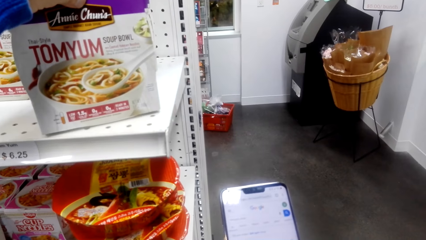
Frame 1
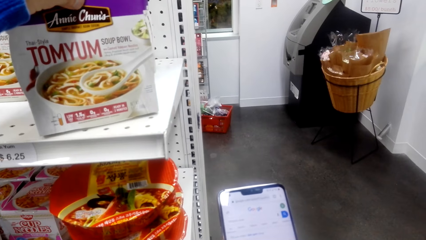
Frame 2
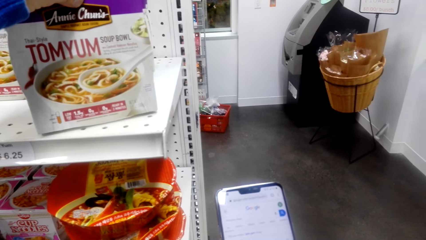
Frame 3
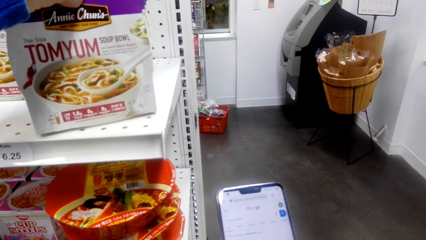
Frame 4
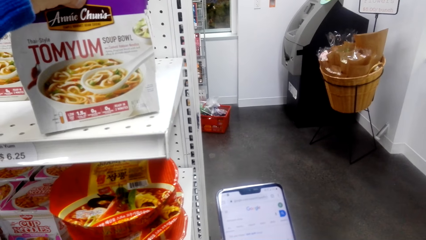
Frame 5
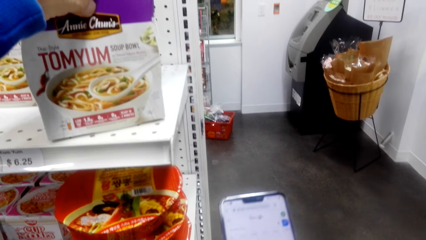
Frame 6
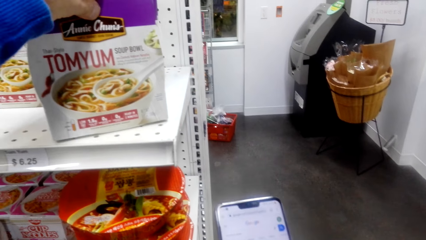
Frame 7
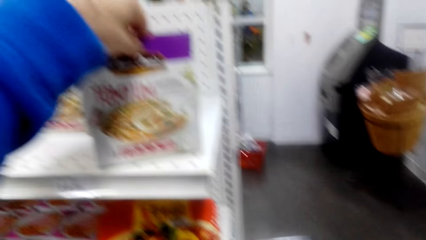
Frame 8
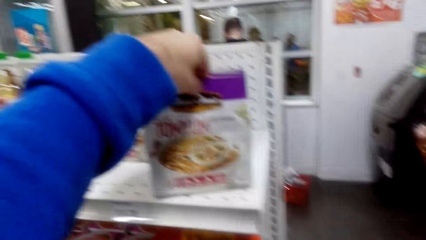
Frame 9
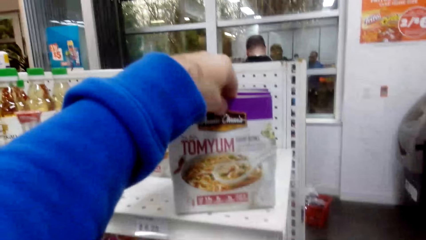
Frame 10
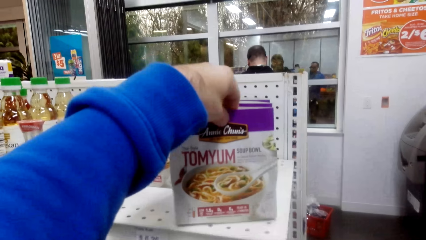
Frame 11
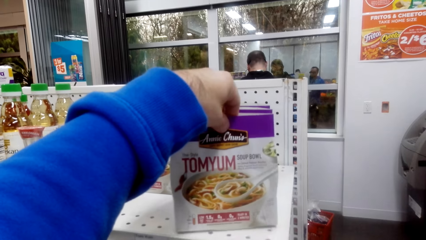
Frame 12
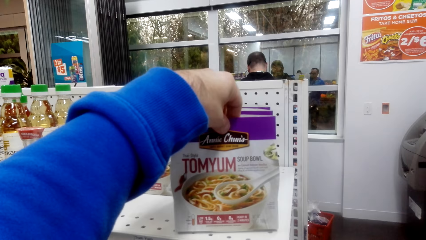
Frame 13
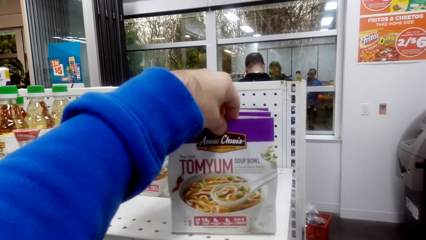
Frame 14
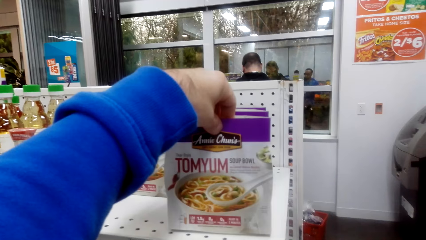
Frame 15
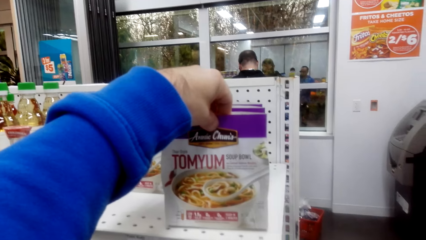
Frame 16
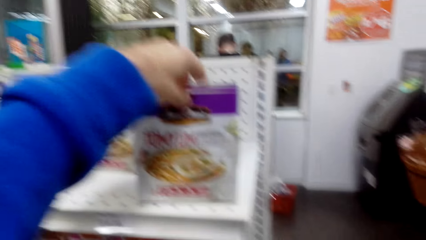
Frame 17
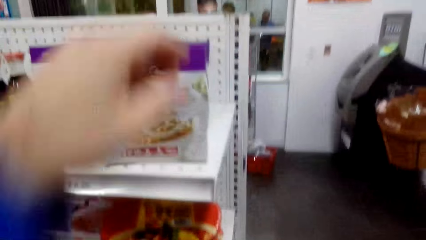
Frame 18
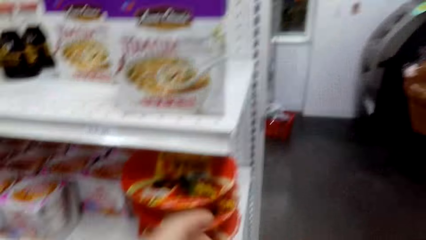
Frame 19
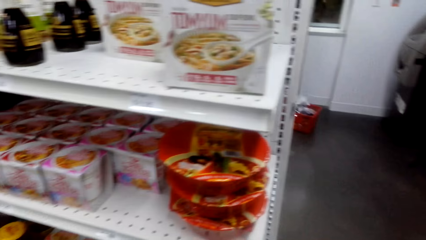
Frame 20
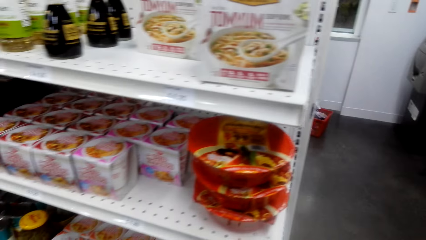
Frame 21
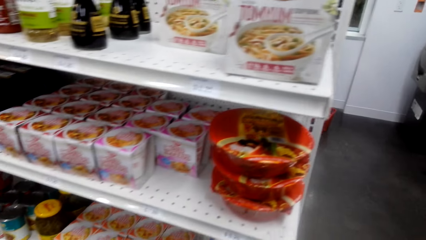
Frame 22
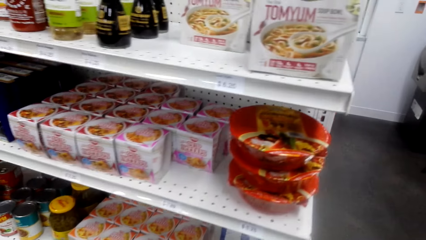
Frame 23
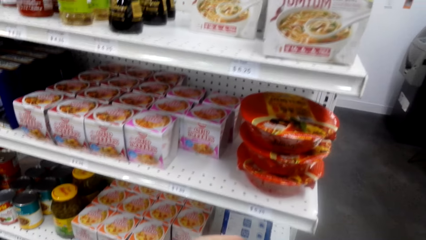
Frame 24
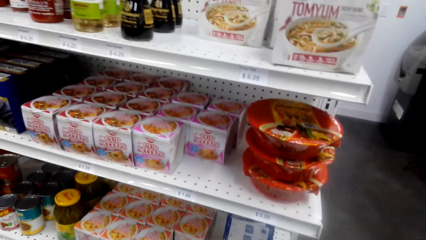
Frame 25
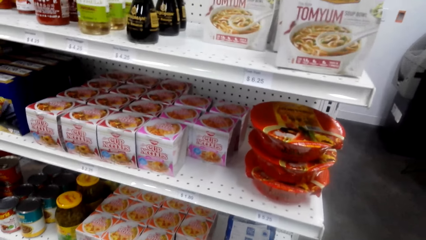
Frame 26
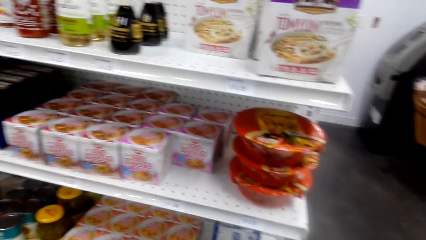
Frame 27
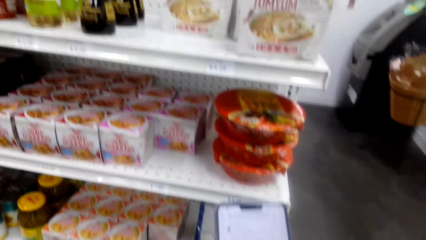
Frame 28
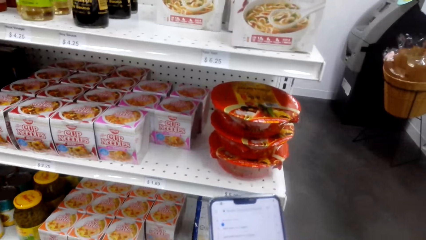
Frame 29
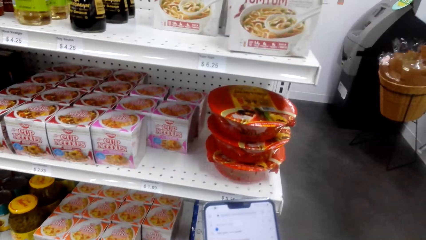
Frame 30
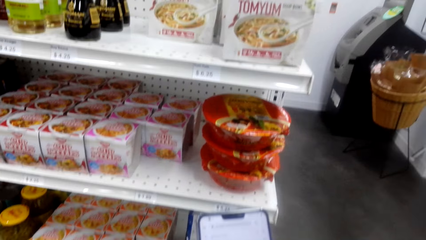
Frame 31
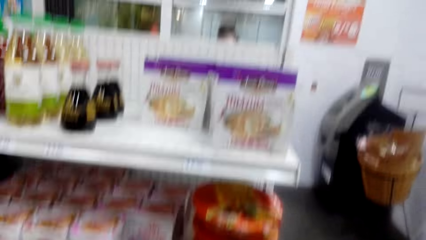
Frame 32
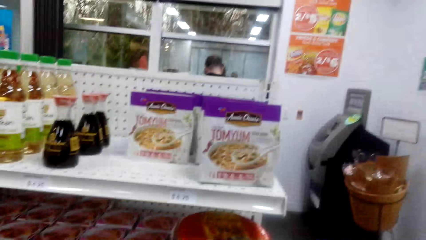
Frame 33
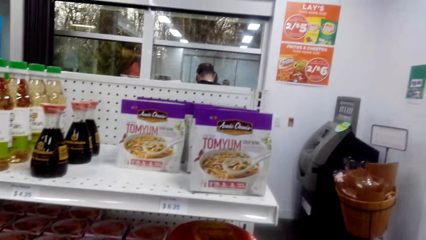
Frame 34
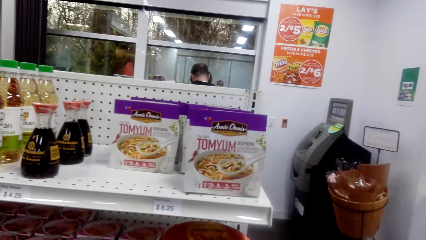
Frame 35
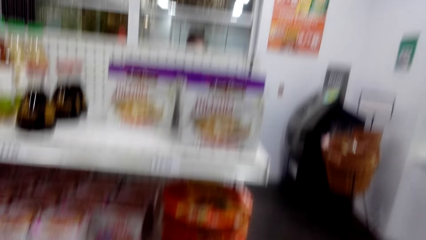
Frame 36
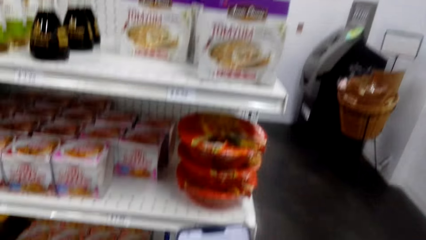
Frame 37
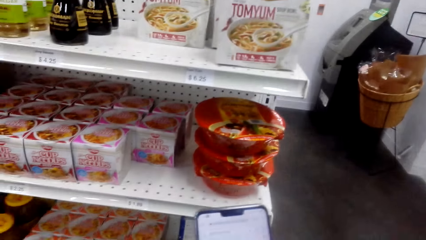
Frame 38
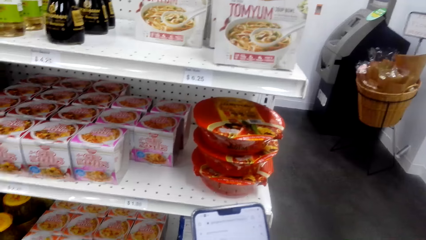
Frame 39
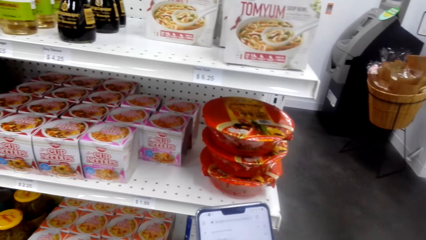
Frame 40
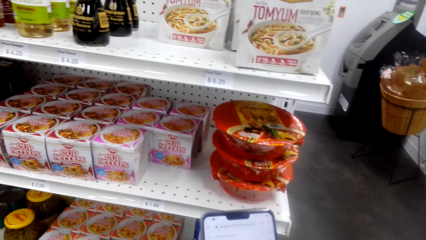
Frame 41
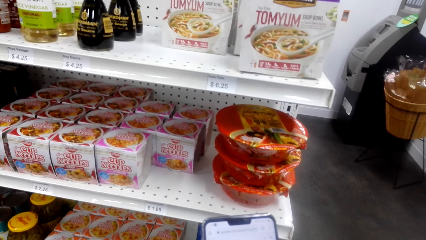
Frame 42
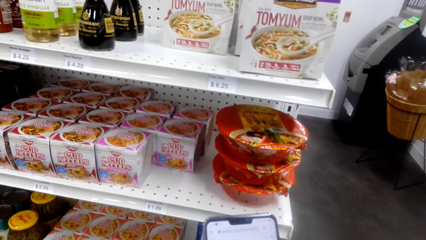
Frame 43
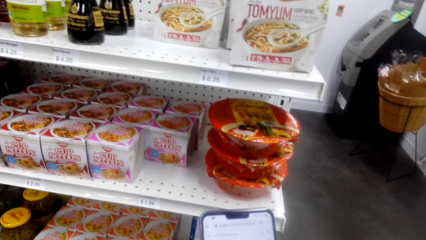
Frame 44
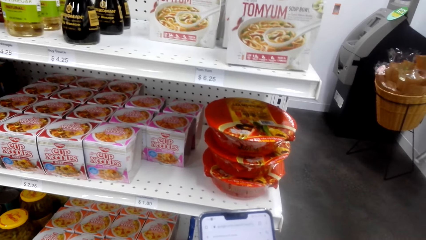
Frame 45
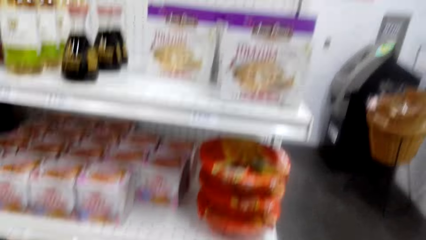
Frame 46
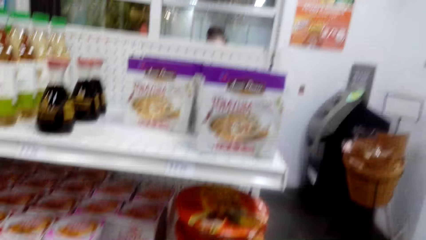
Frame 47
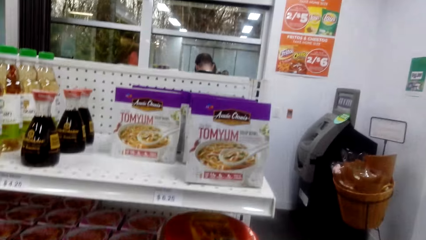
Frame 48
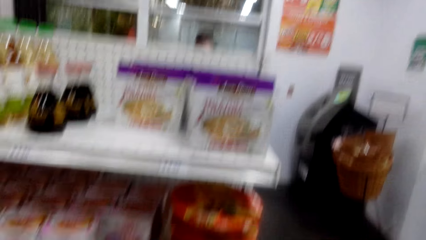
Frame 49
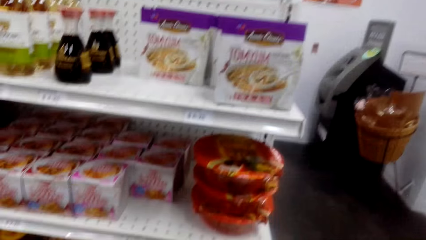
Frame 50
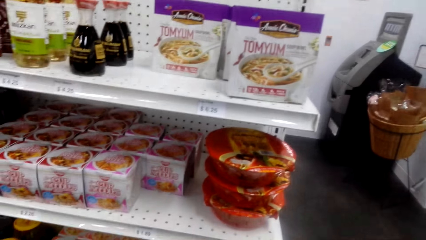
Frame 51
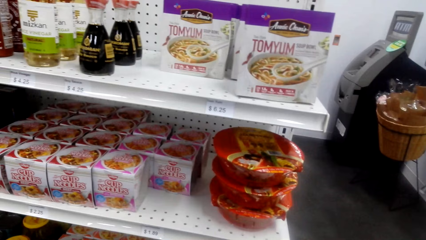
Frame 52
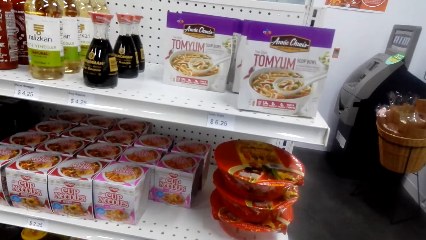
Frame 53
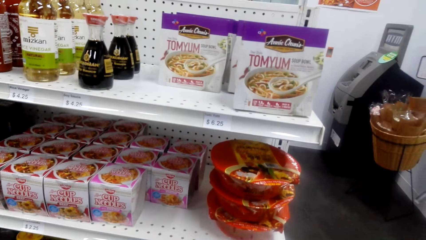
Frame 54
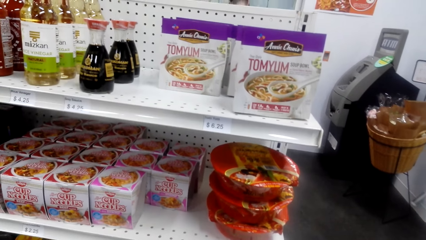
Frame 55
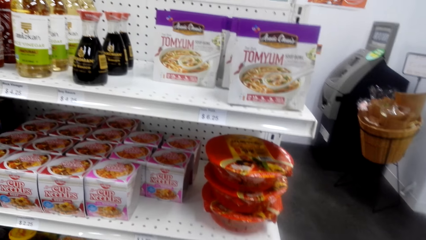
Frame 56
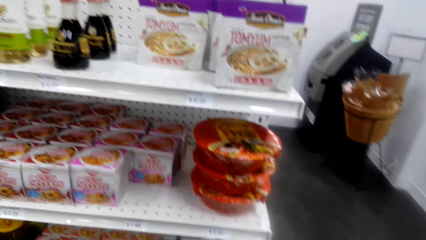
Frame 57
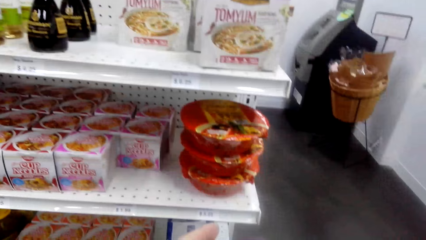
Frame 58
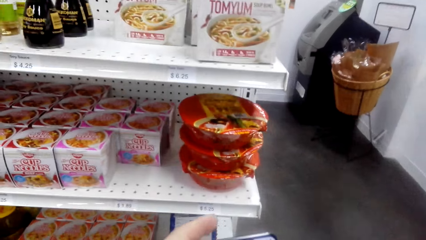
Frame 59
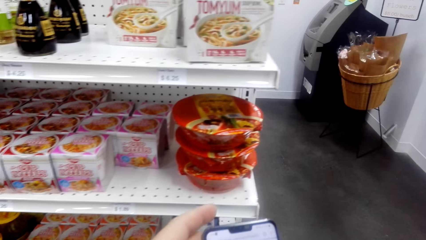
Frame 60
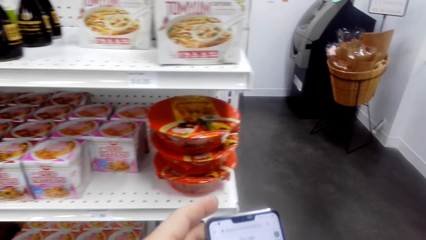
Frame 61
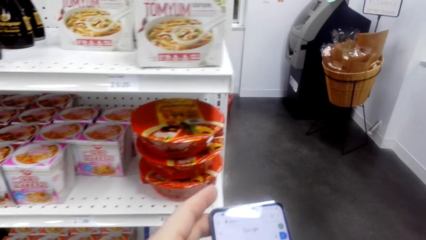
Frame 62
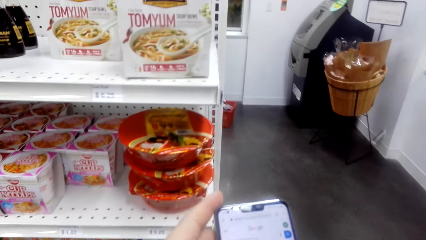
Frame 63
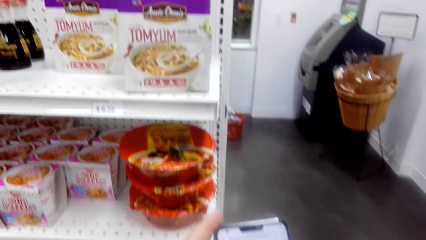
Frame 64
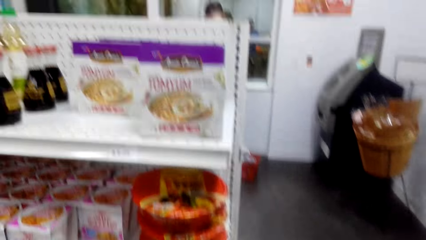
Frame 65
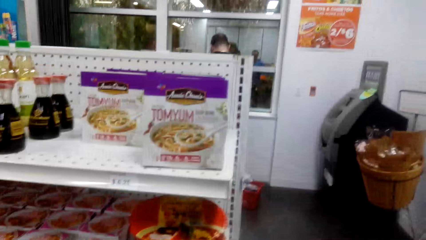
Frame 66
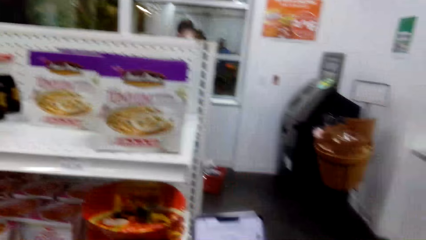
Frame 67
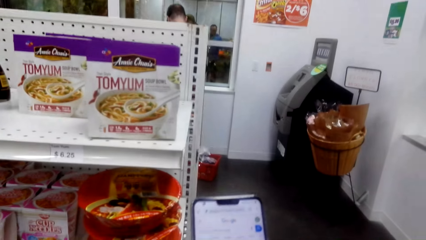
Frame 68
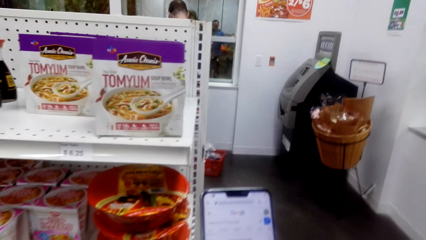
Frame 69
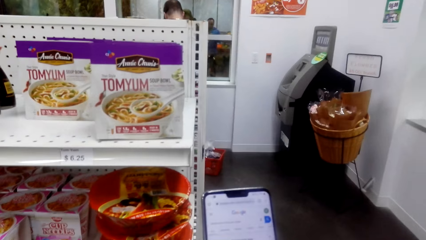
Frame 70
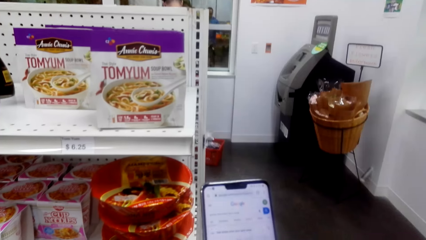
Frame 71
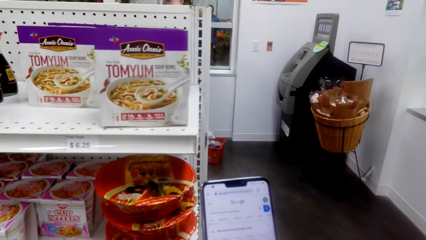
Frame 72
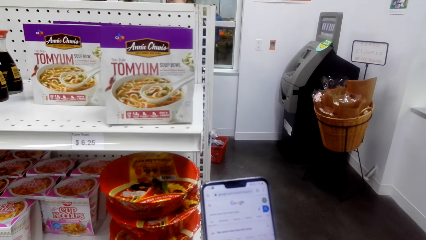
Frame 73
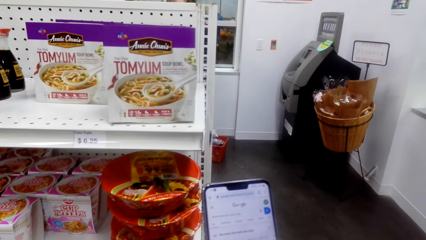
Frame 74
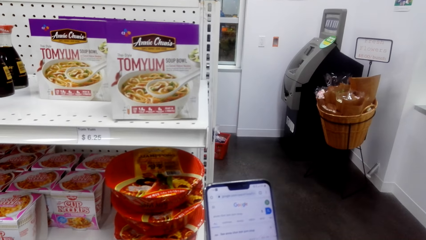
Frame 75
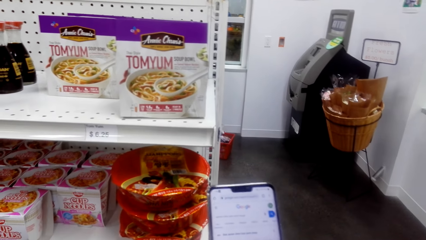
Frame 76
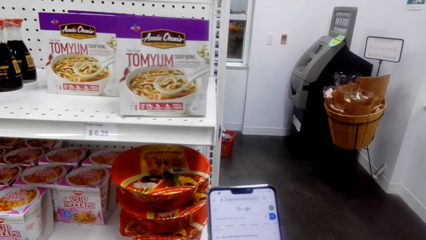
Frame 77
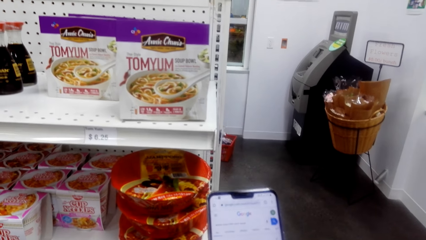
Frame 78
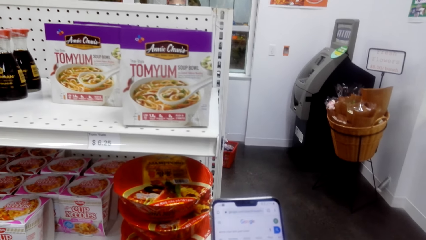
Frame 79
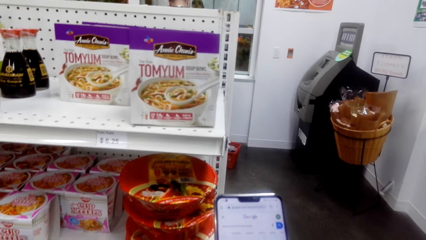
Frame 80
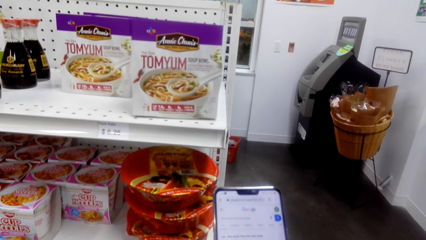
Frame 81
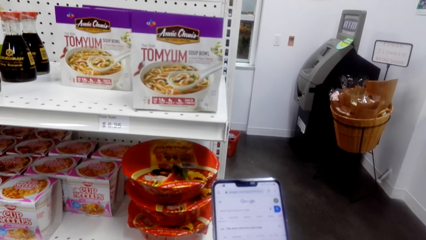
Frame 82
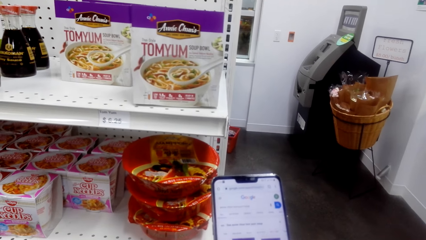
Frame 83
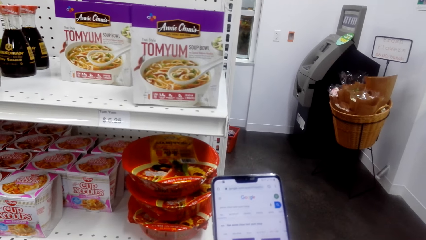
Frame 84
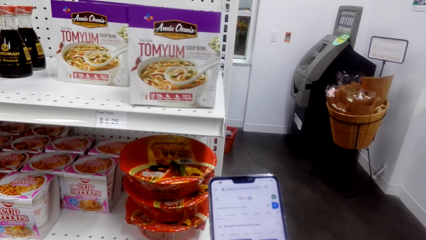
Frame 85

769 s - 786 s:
The camera wearer picks up something. They look around. They scroll down the phone. They look around.
